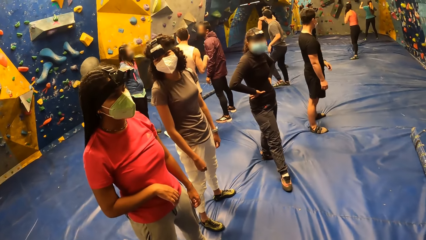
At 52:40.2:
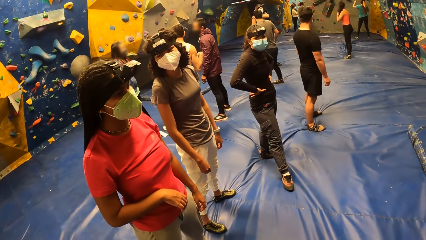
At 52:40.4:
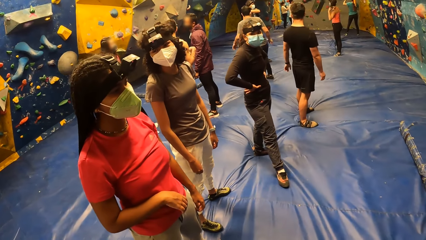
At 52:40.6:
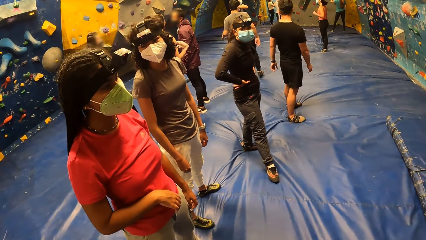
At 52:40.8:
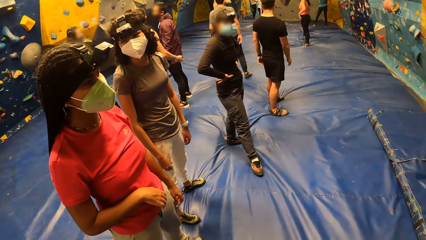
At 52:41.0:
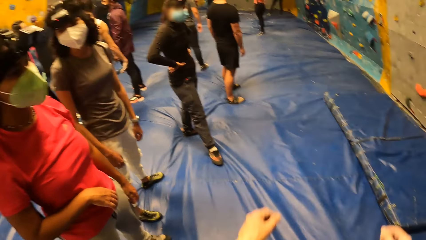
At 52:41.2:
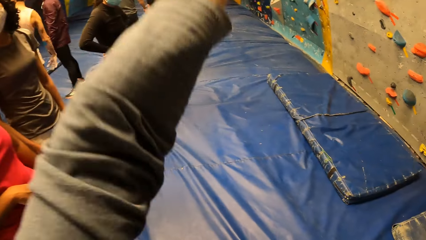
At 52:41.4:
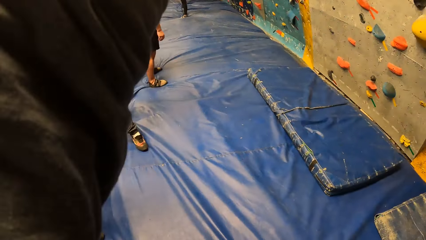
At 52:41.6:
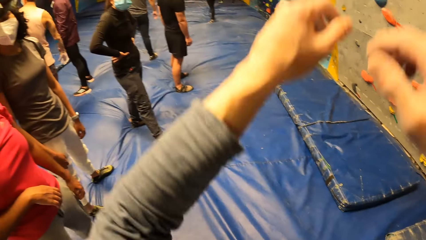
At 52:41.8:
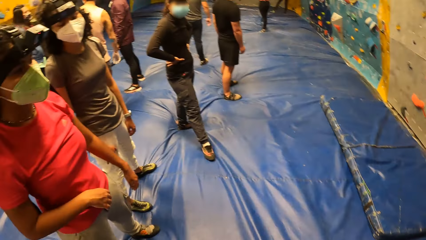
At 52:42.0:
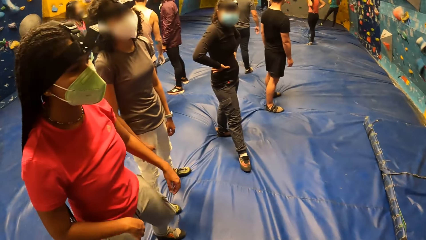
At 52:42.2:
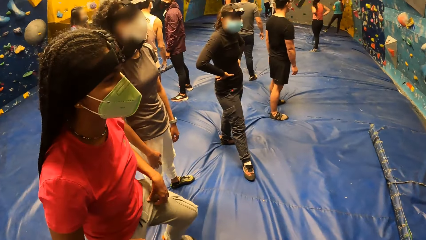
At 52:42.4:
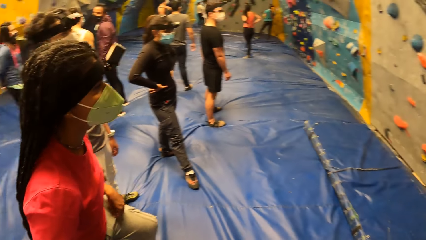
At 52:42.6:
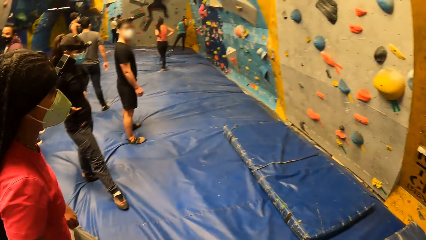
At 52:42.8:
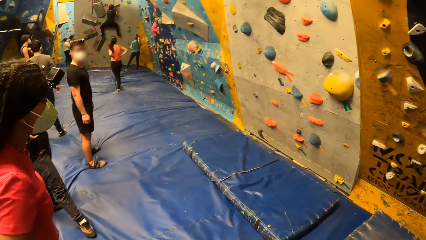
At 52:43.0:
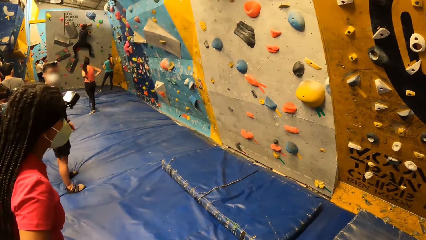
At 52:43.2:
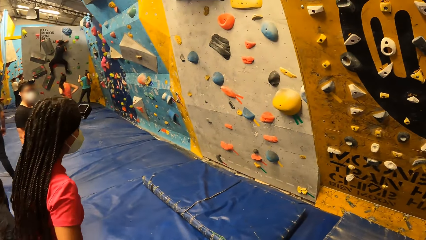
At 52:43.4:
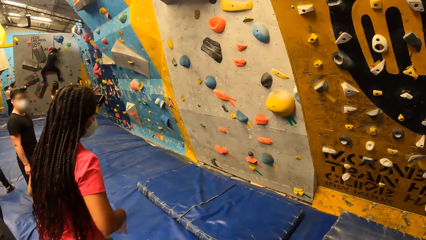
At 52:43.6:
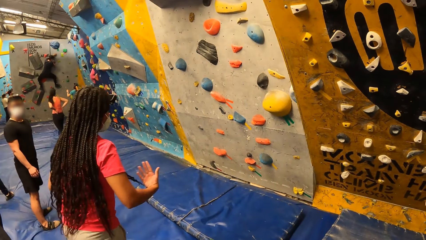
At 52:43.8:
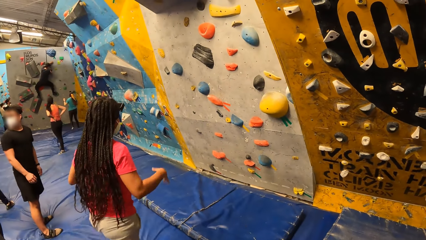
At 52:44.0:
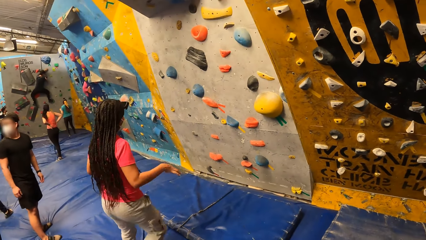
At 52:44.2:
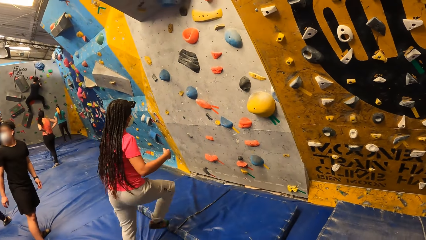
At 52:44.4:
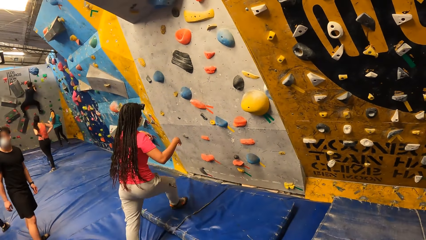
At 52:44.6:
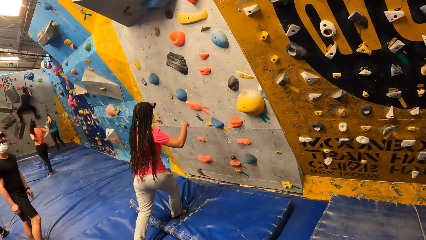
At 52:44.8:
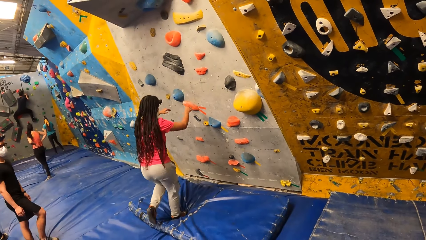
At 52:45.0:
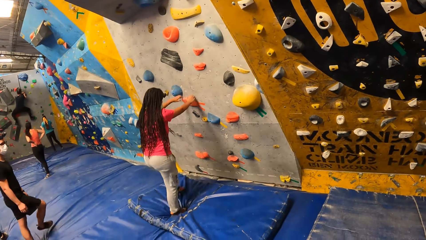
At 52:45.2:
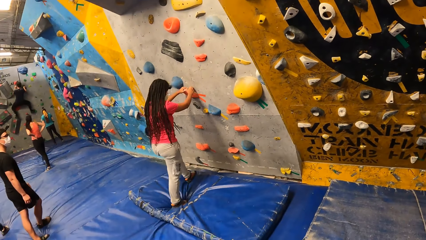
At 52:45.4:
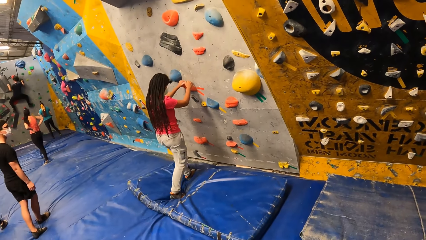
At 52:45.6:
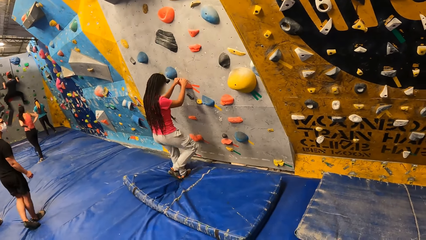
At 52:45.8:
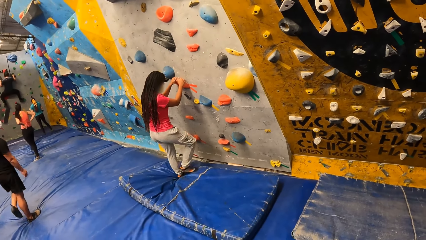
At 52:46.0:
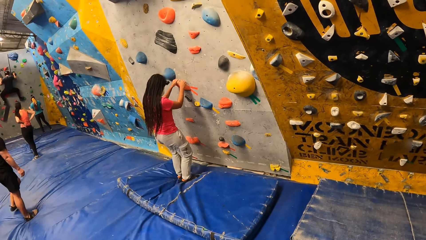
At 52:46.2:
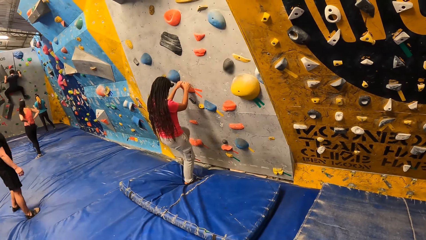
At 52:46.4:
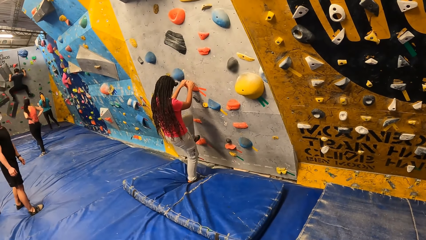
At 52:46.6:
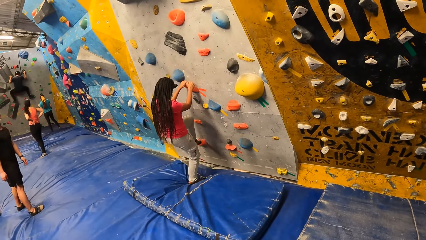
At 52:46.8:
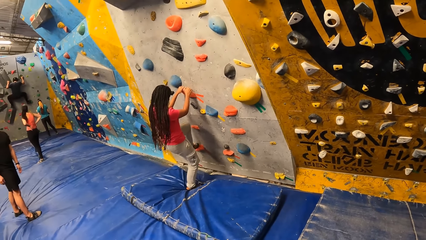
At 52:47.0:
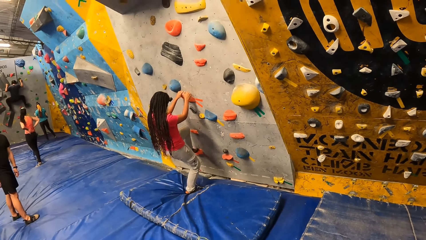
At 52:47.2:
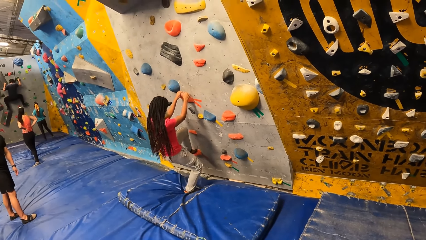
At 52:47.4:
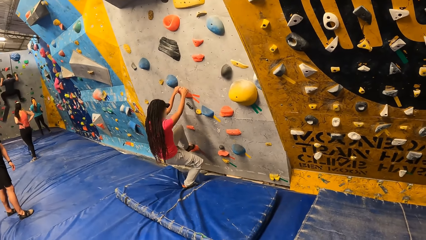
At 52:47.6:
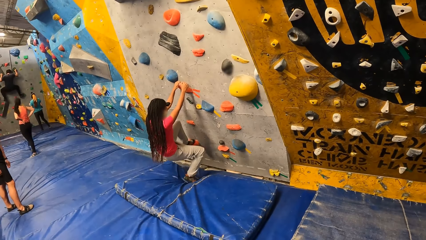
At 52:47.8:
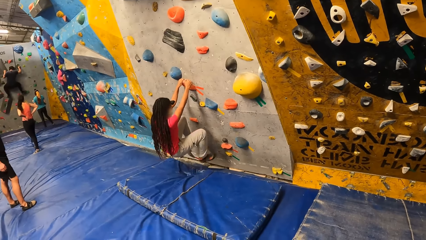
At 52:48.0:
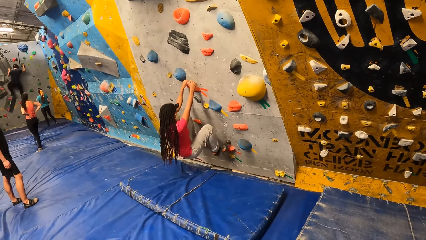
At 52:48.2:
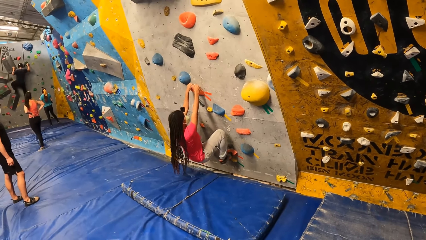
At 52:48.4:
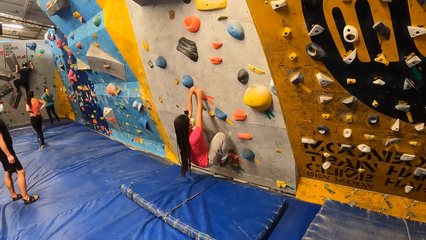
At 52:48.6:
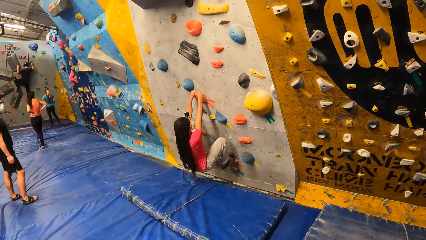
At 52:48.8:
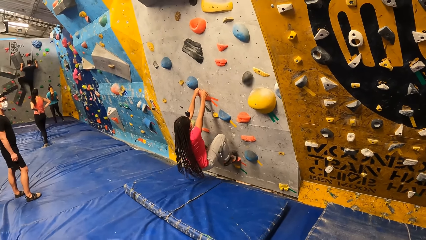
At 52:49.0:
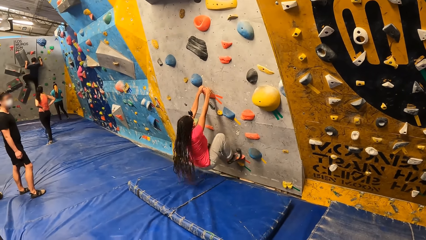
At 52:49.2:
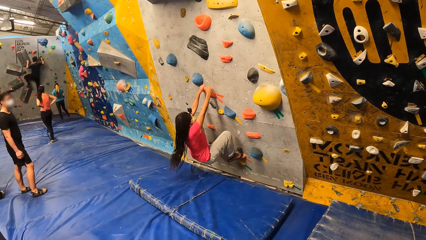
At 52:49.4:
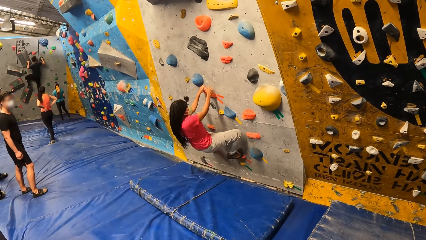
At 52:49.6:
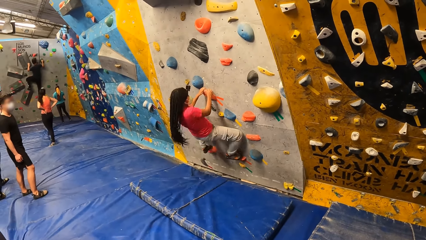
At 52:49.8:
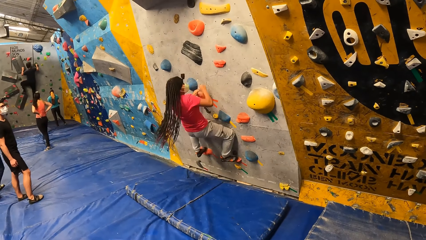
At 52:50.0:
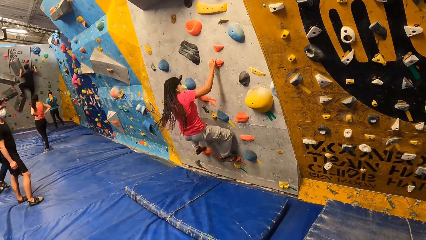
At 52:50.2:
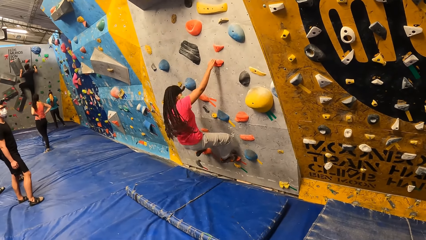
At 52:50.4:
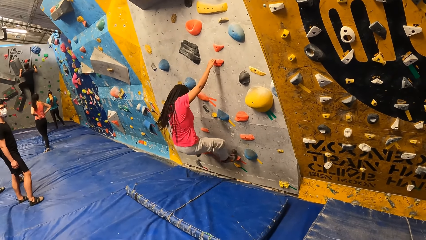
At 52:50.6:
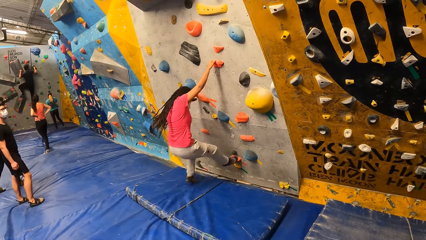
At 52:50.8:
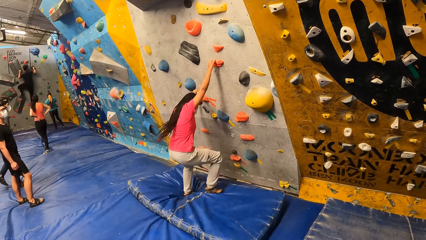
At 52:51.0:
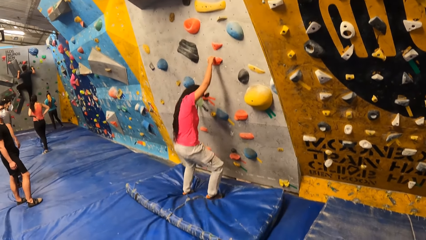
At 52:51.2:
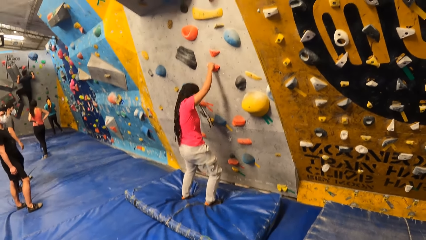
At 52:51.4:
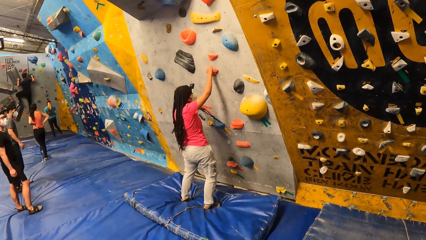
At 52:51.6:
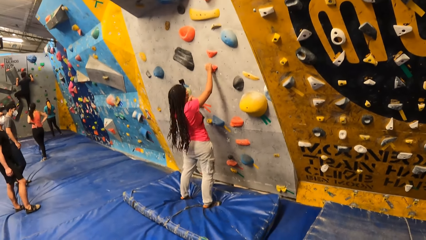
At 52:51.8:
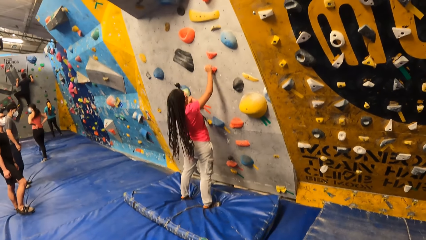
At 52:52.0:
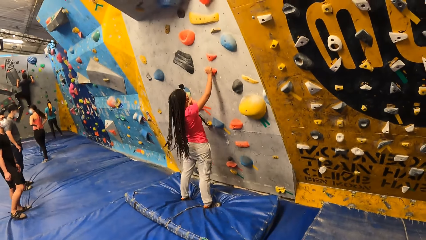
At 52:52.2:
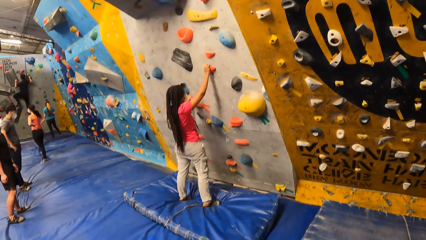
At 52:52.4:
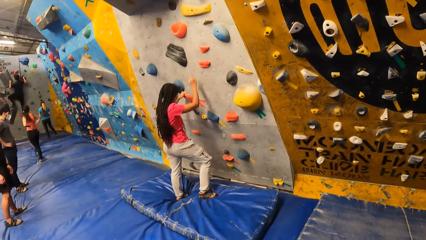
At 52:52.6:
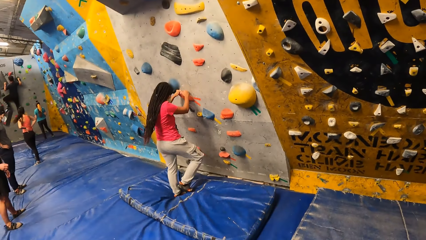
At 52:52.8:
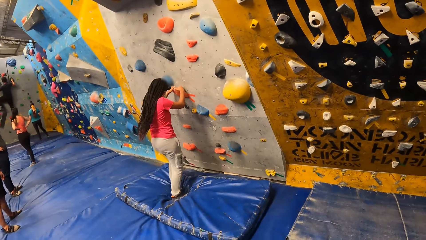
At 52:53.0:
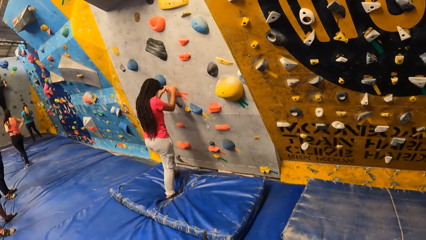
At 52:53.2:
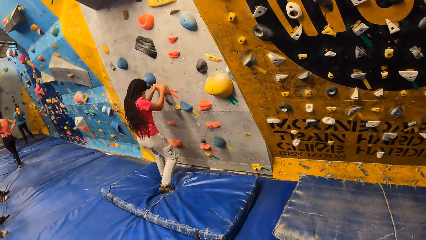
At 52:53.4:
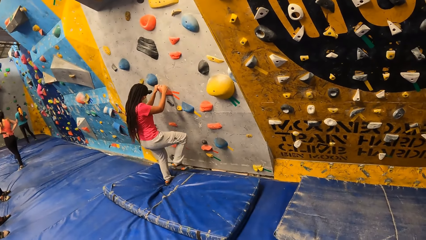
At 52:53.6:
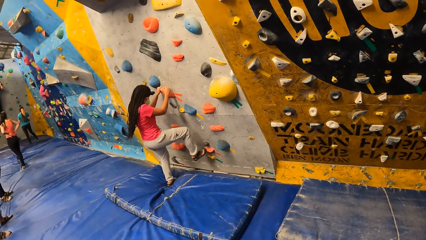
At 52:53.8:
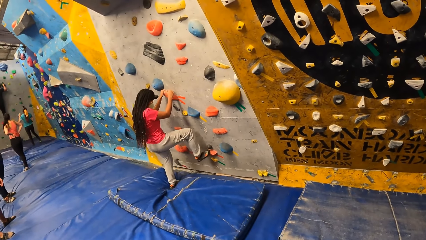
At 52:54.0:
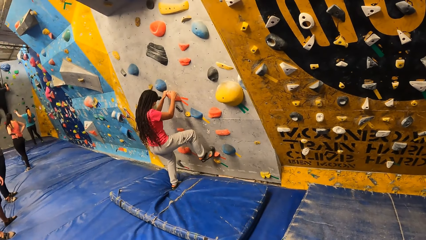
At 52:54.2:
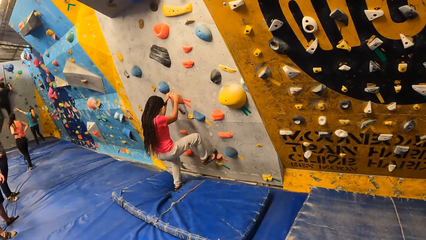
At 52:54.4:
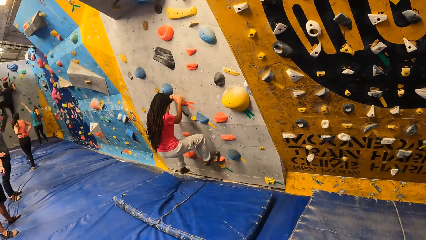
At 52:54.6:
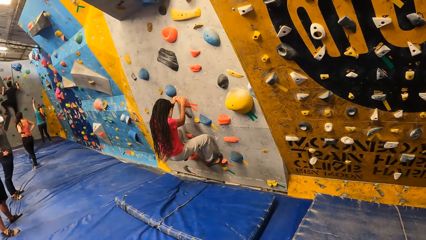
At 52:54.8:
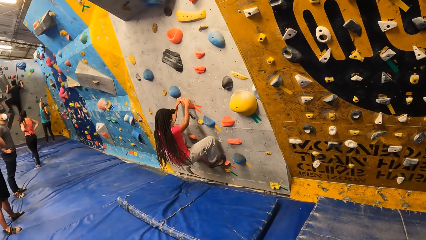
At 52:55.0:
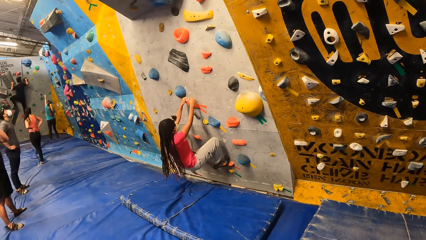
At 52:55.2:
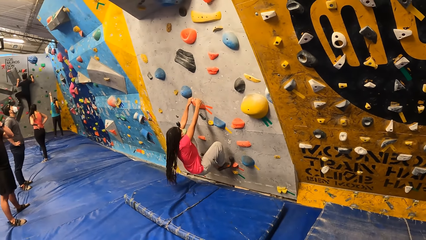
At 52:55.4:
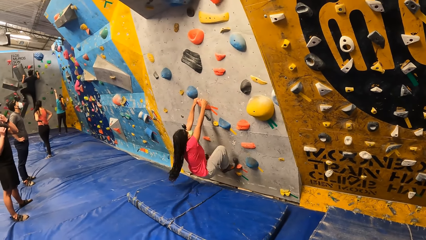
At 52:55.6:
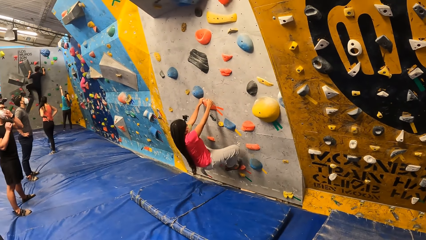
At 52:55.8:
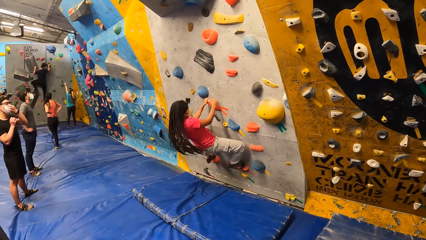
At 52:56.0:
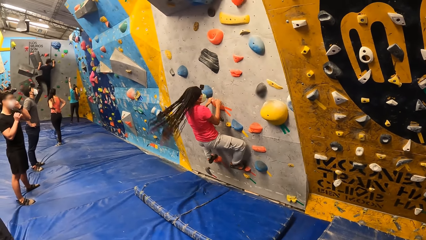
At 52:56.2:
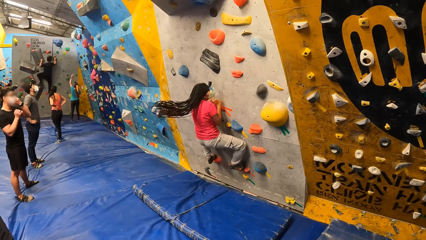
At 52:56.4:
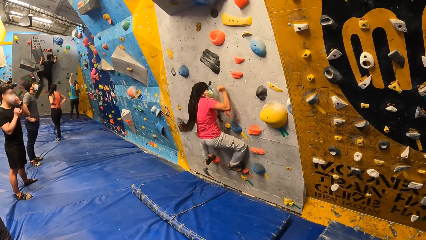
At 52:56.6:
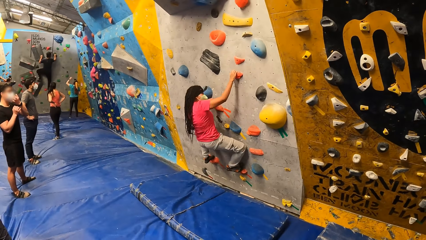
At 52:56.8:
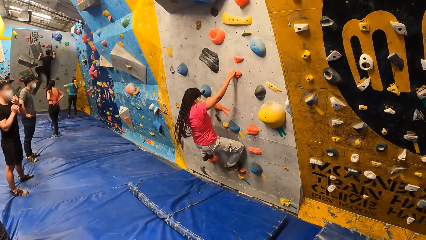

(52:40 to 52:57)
A woman interacts with another woman. The camera wearer converses, looks forward and raises both hands. The other woman walks to the bouldering wall. She holds an orange climbing hold with both hands. She places her left leg on an orange climbing hold. She places her right leg on an orange climbing hold. She holds an orange climbing hold with her right hand. She lands on the crashpad from the bouldering wall. She holds an orange climbing hold with both hands. She places her right leg on an orange climbing hold. She places her left leg on an orange climbing hold.
